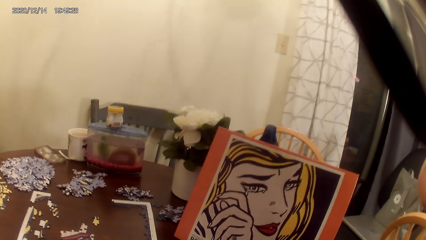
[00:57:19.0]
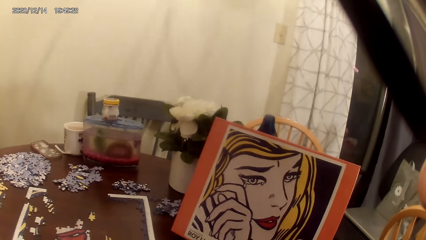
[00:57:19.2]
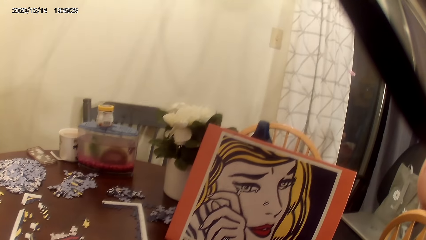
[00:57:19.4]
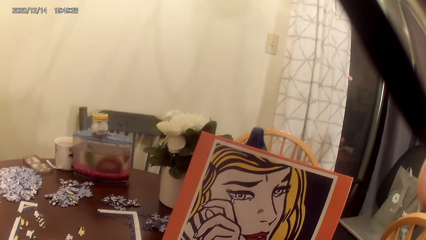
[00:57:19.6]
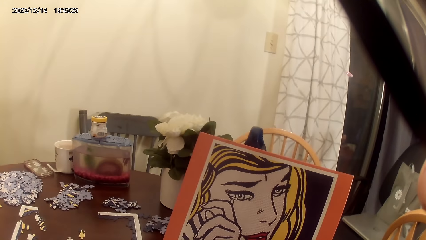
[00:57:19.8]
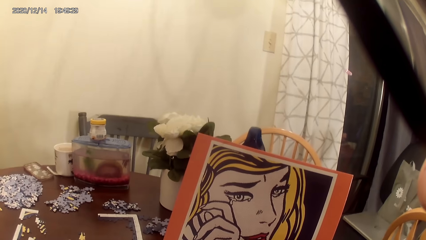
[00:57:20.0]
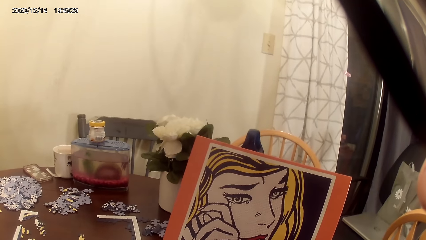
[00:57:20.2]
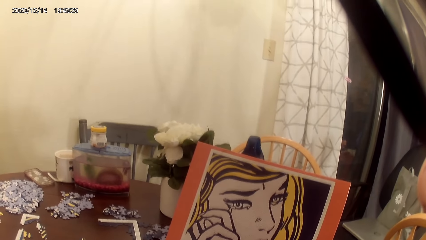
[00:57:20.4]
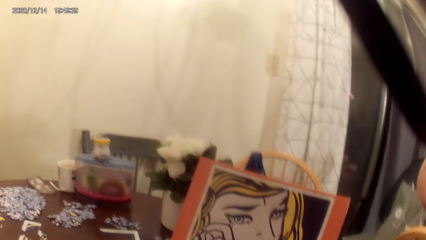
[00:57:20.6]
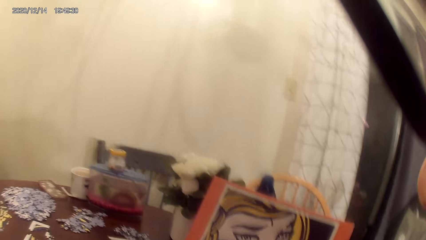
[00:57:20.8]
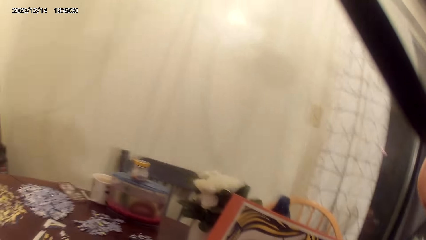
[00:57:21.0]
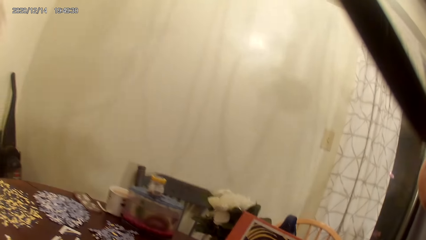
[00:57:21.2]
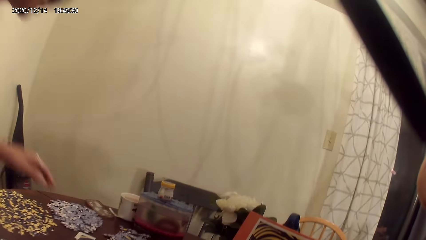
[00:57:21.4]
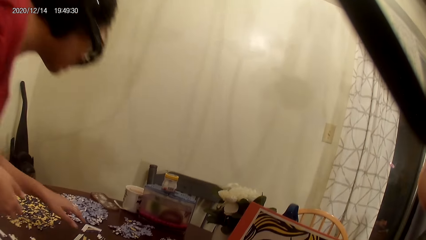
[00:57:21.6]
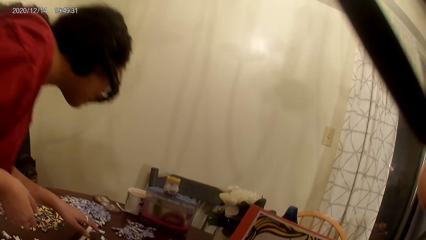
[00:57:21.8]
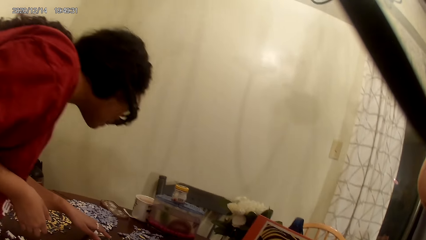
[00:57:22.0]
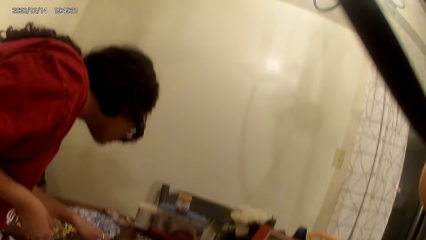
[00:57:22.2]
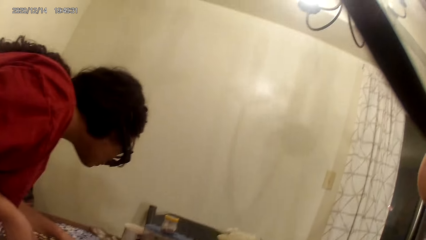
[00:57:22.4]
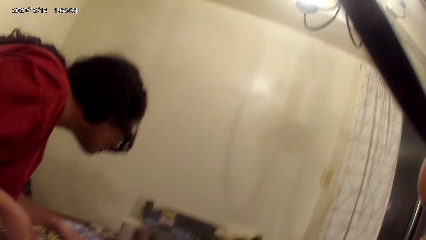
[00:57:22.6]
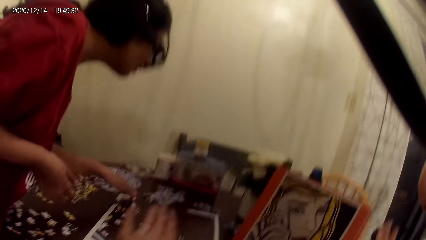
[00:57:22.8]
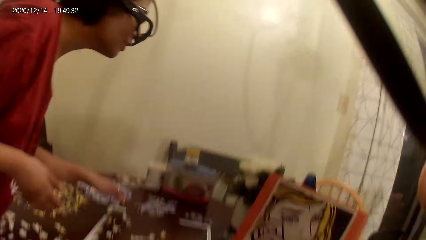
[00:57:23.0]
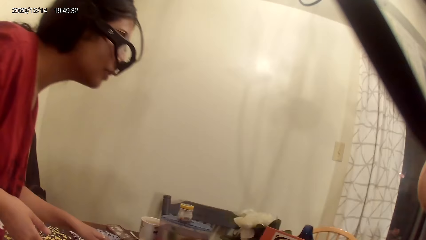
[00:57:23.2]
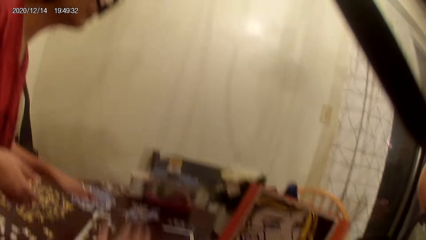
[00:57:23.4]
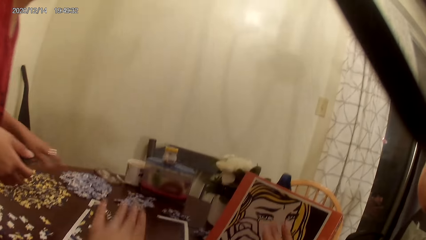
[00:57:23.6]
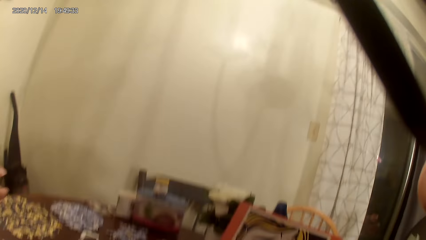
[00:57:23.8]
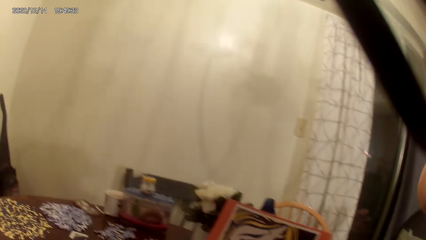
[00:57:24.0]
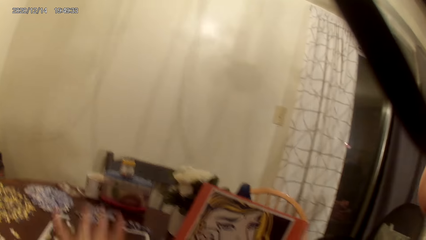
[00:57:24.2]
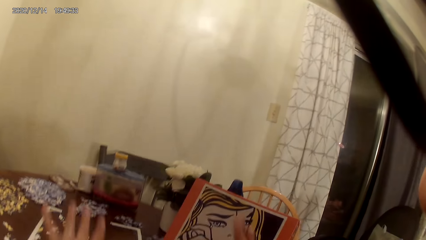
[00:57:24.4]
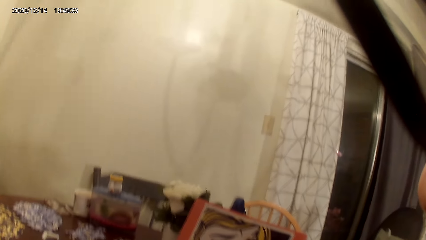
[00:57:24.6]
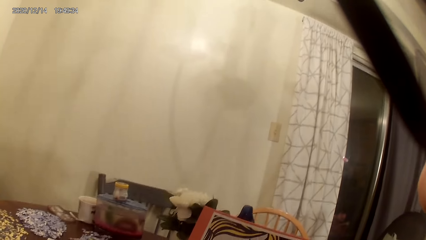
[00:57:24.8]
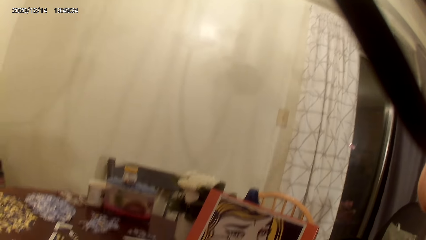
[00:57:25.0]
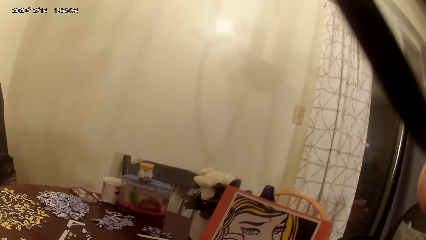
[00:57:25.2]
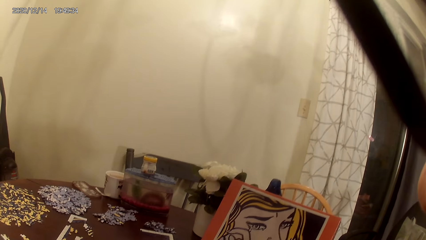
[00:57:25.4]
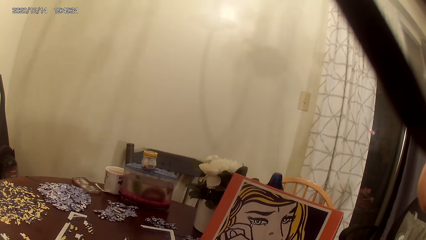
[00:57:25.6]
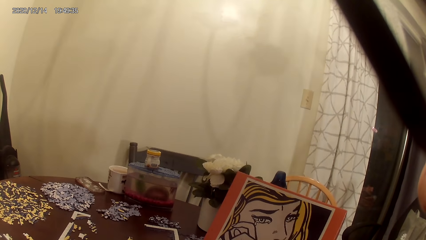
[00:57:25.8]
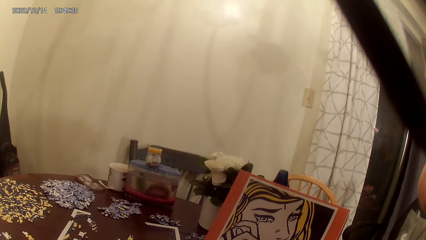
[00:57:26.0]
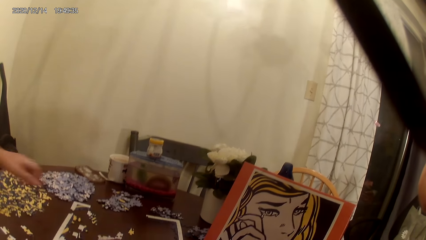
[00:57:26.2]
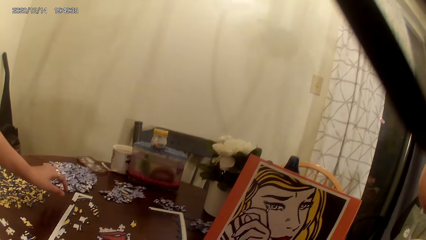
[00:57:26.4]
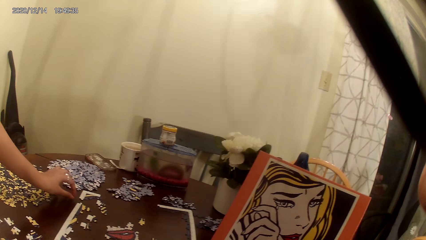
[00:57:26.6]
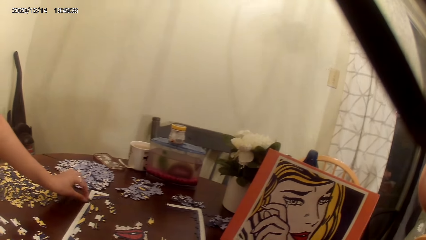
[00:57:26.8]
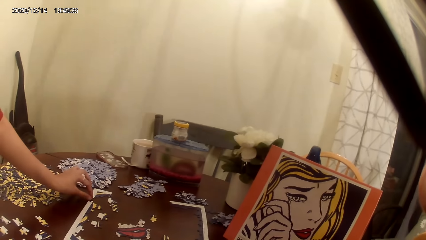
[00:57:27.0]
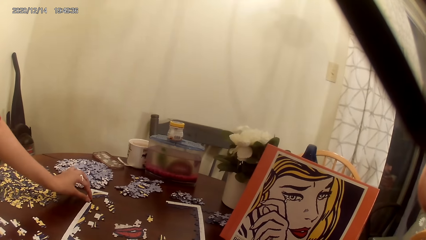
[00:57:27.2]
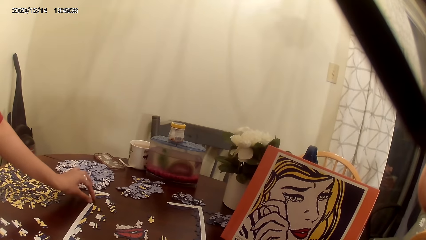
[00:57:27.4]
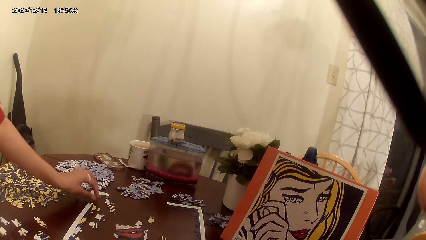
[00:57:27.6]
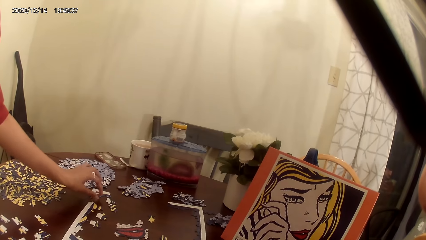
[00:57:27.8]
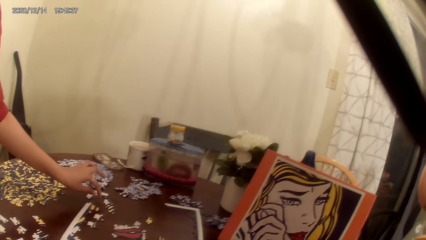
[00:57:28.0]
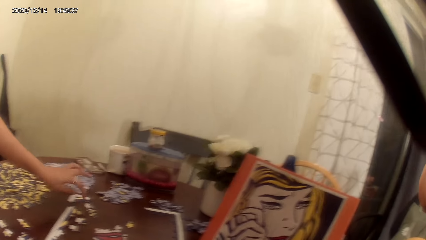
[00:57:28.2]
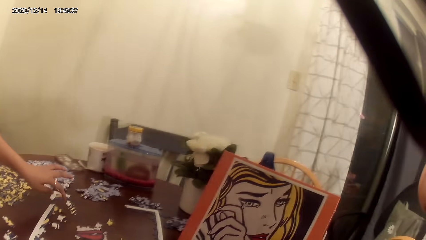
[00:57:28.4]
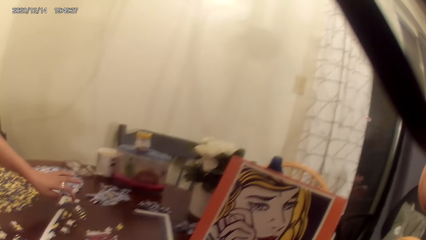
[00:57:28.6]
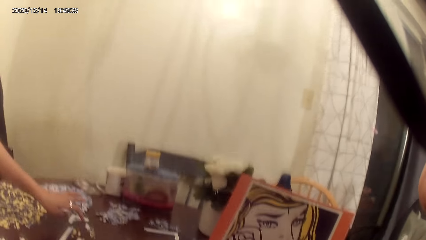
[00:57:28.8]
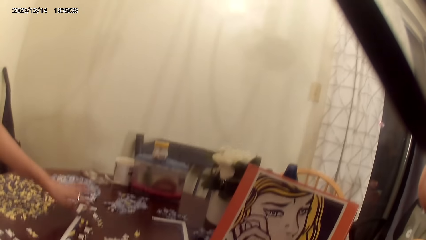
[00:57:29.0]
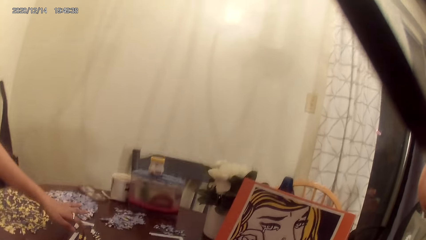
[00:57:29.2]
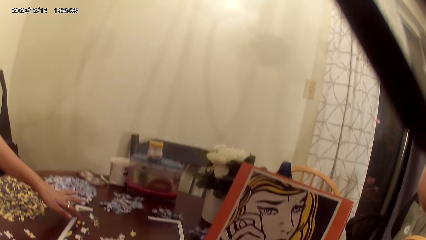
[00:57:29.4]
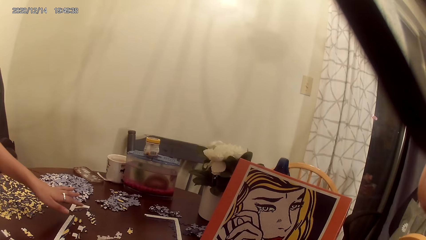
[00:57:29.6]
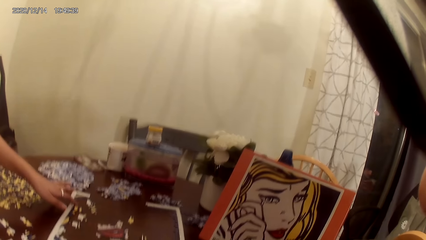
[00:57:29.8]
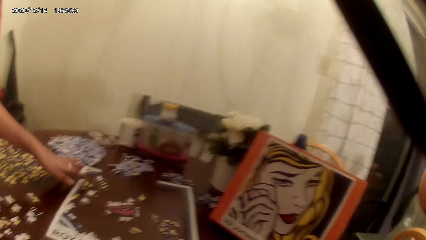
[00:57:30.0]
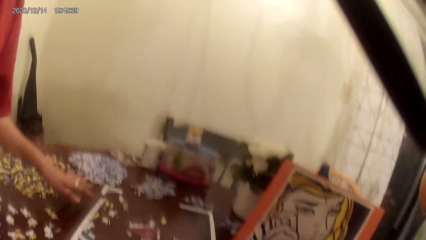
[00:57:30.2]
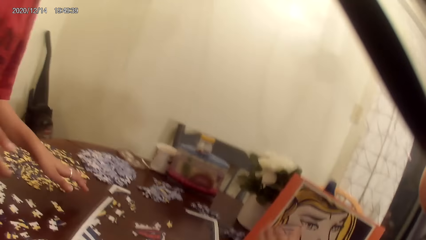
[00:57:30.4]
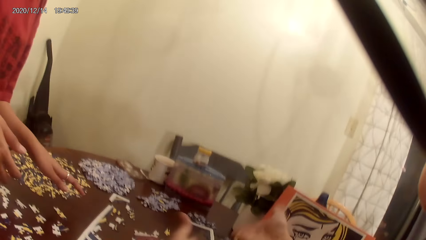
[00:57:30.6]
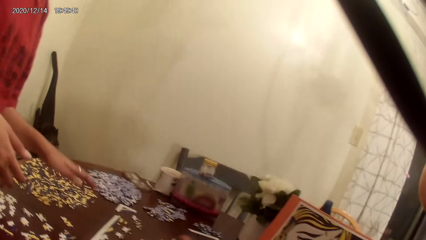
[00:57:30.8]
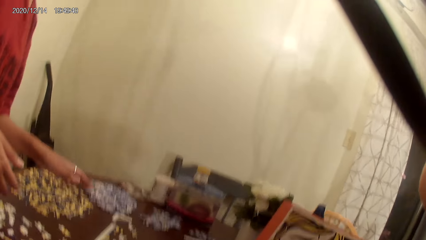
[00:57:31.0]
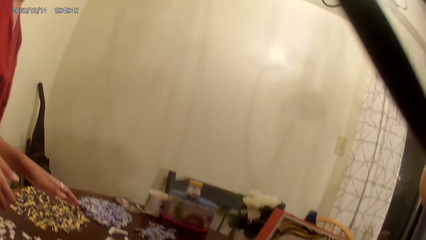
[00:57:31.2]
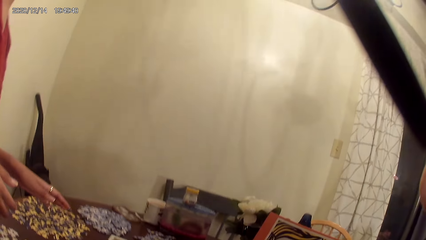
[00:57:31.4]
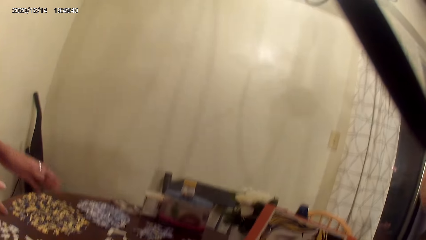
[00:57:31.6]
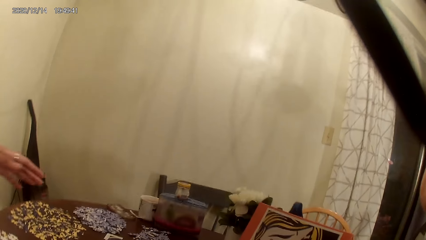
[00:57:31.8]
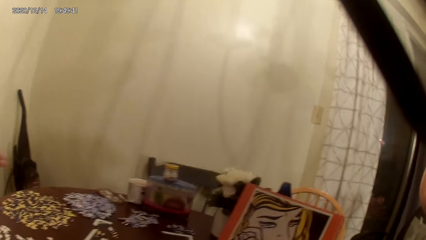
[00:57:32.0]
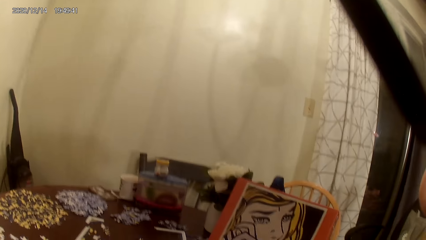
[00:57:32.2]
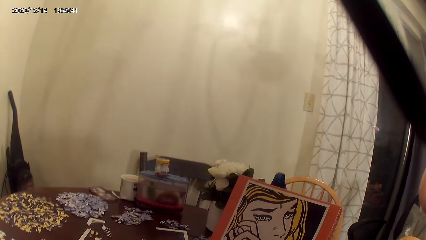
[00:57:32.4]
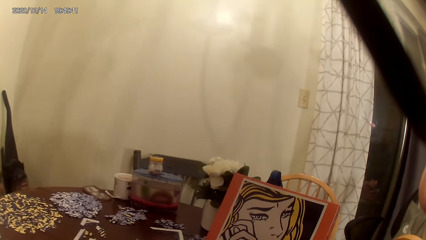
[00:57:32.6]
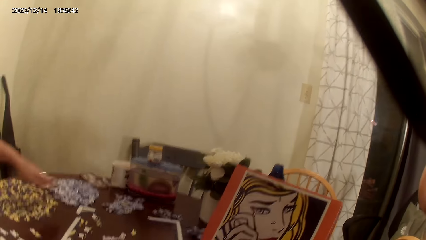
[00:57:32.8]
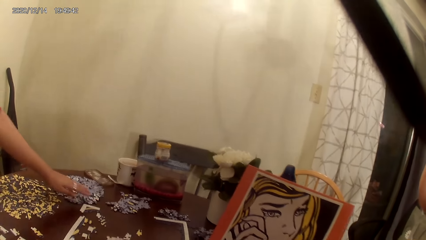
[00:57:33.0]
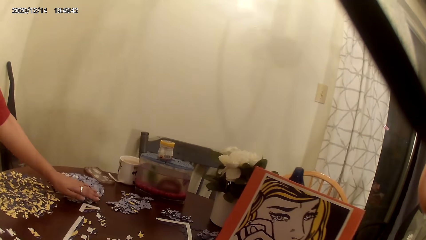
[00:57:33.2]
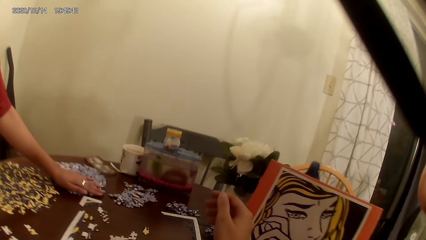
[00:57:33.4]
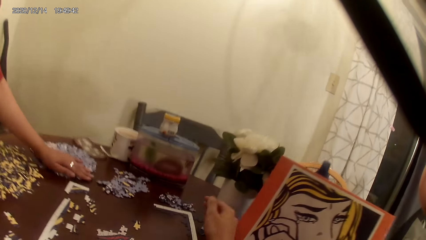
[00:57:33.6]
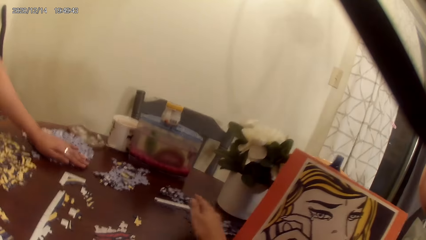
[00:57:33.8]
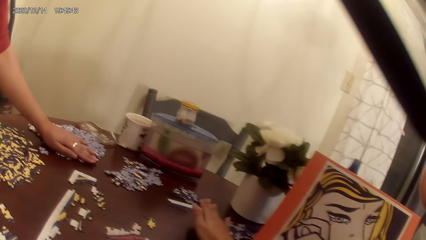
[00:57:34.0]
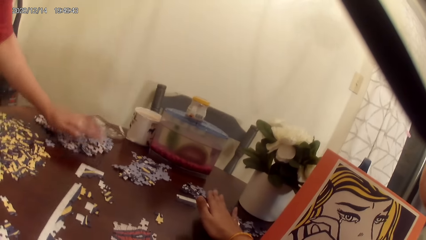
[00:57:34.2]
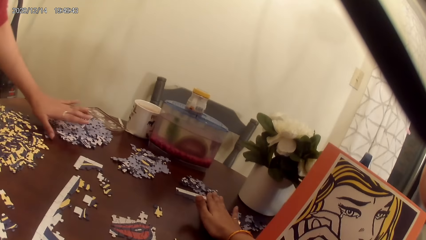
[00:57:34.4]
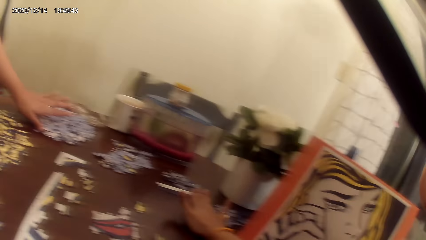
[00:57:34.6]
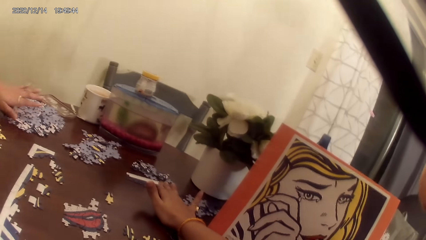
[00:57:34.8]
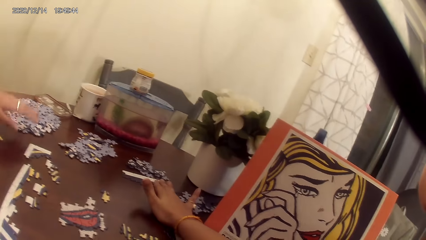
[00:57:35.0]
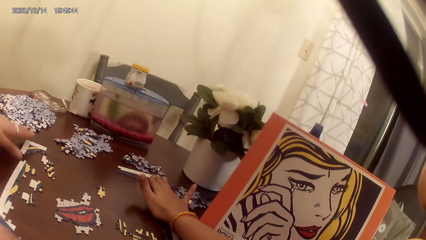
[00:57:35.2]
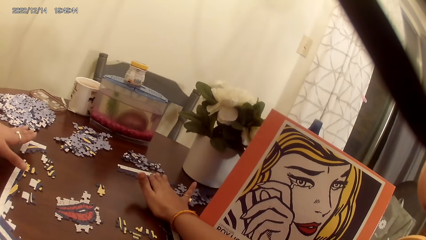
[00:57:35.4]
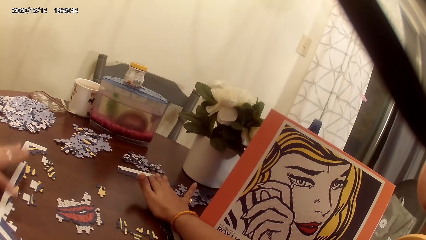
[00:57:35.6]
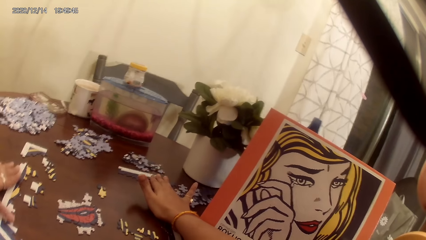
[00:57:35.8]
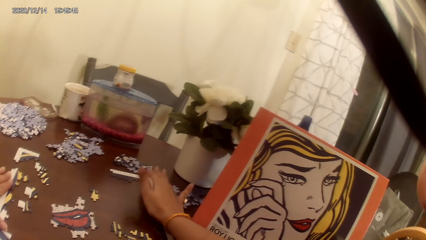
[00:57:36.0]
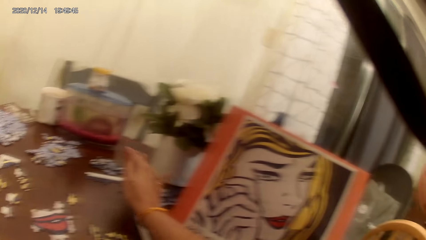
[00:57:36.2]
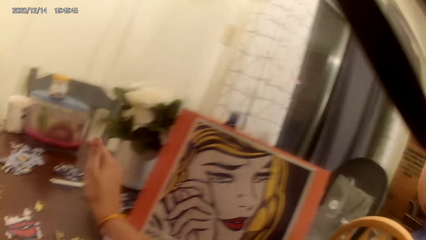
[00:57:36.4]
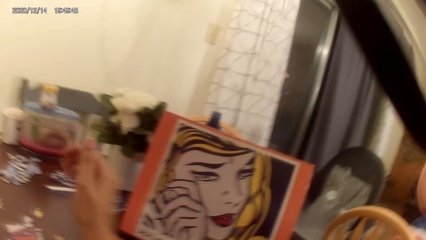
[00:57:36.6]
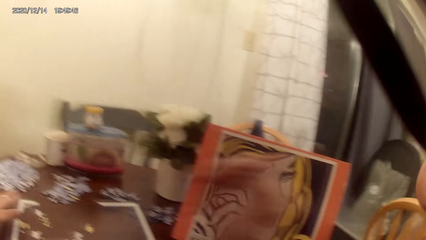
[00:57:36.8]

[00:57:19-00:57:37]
The person stares at the dominoes game cardboard. The camera wearer talks with the person. The person talks to the camera wearer. The person hits the cardboard with a finger. The camera wearer and the person laugh. The persons move puzzle pieces. The camera wearer and the person grab the cards on the cardboard.
